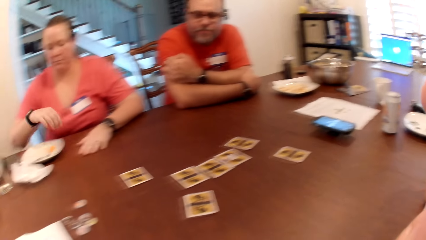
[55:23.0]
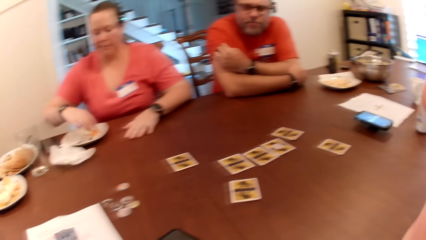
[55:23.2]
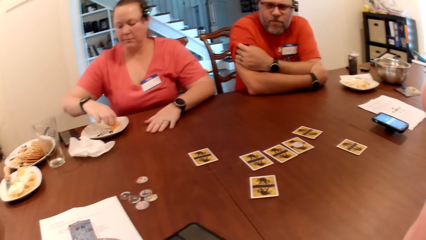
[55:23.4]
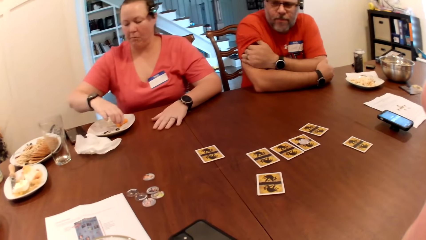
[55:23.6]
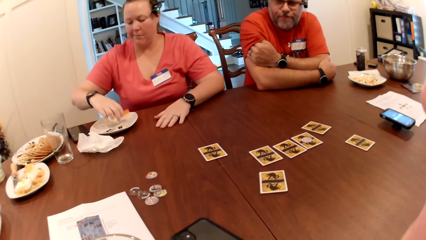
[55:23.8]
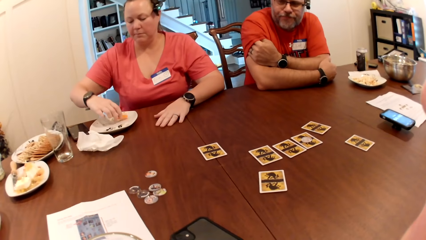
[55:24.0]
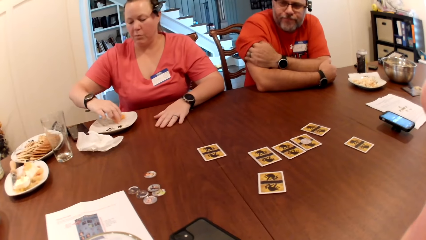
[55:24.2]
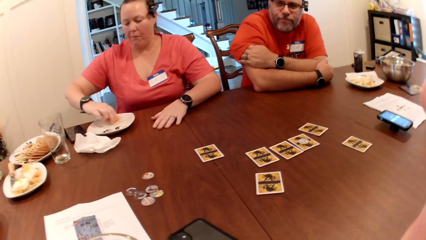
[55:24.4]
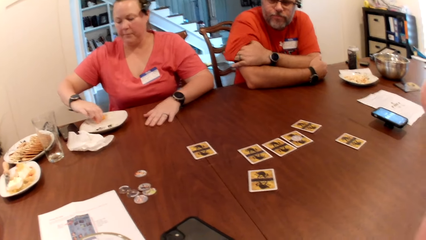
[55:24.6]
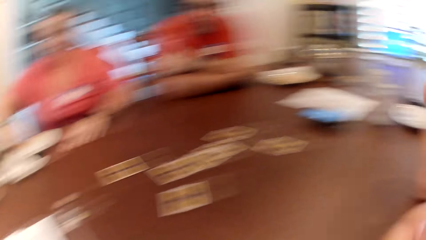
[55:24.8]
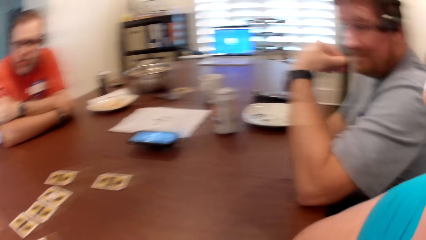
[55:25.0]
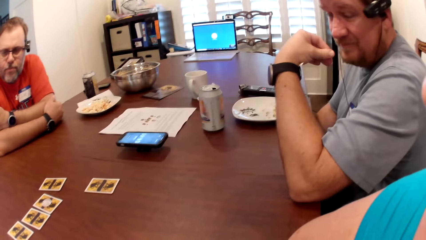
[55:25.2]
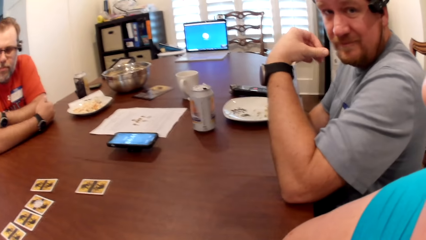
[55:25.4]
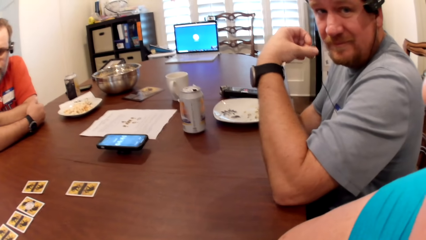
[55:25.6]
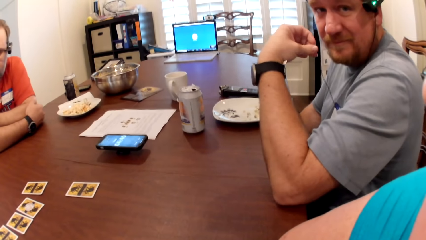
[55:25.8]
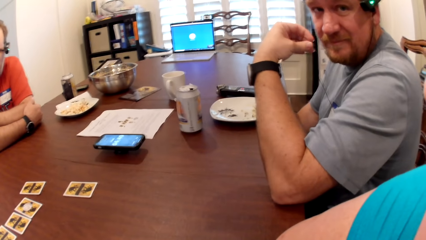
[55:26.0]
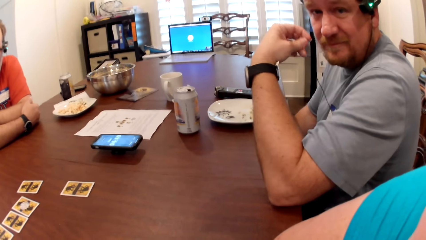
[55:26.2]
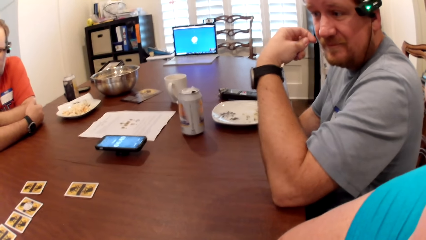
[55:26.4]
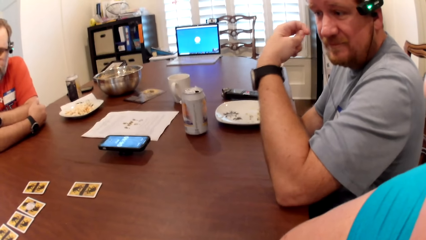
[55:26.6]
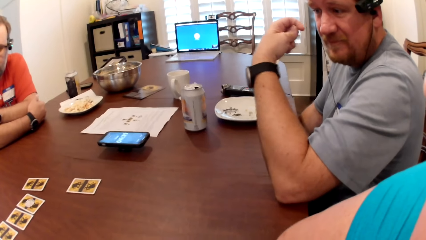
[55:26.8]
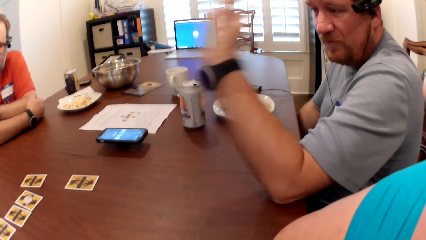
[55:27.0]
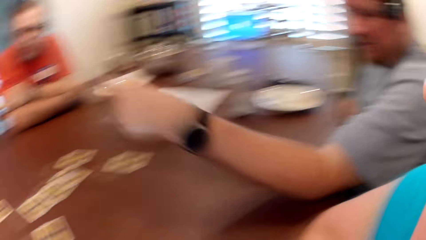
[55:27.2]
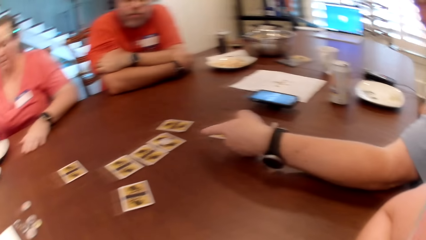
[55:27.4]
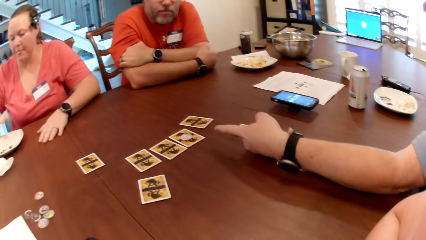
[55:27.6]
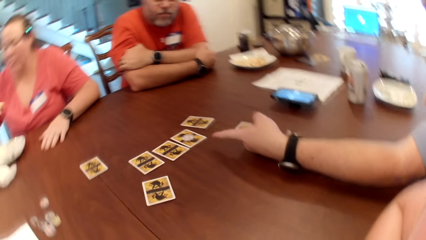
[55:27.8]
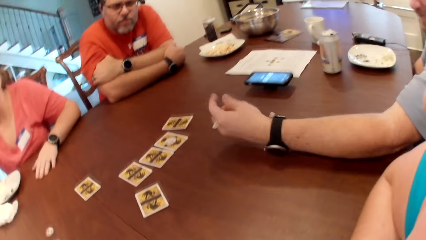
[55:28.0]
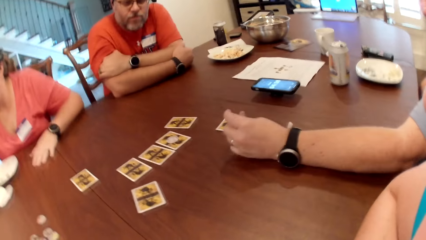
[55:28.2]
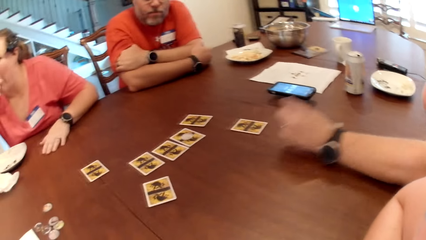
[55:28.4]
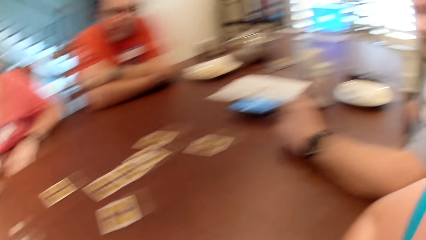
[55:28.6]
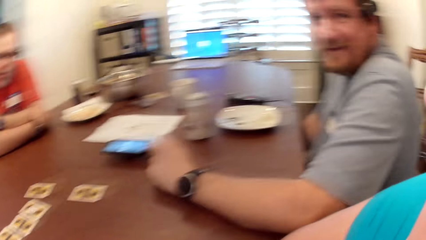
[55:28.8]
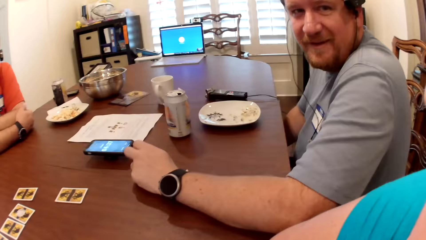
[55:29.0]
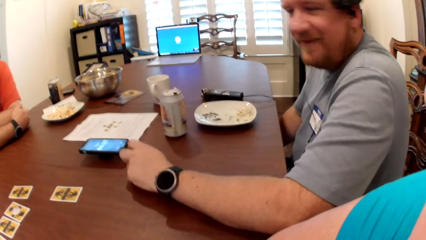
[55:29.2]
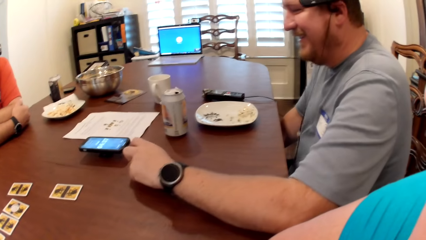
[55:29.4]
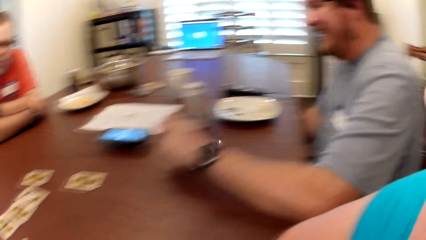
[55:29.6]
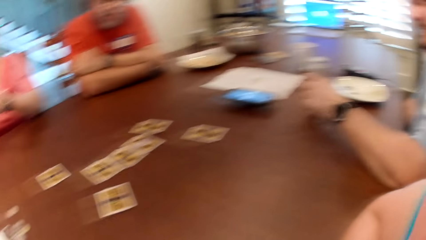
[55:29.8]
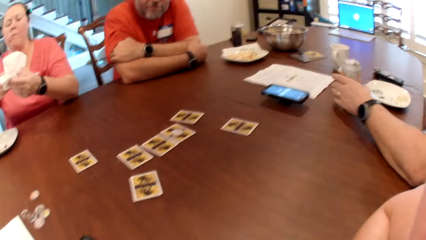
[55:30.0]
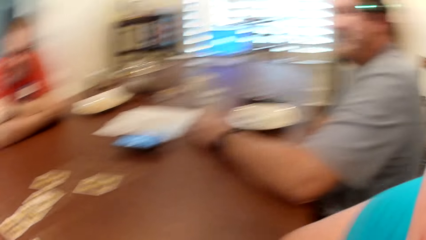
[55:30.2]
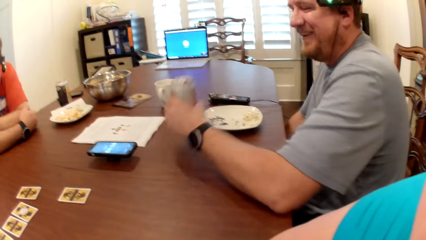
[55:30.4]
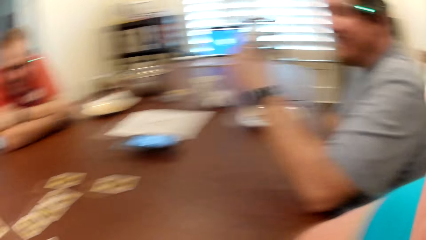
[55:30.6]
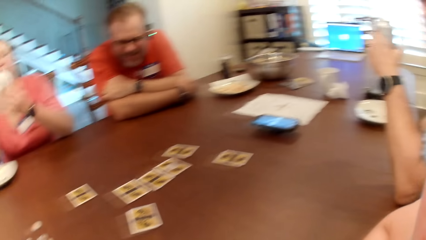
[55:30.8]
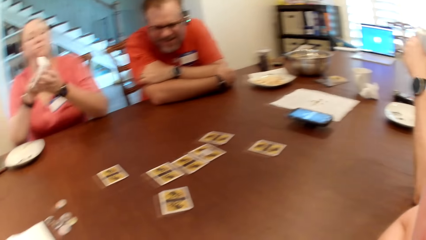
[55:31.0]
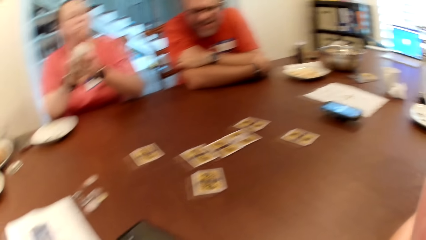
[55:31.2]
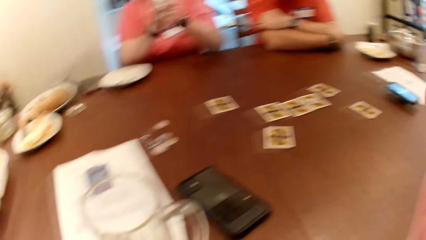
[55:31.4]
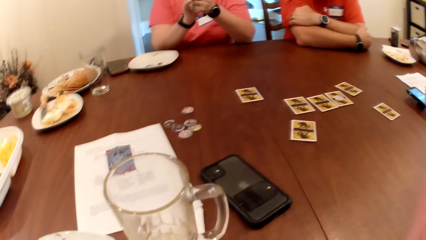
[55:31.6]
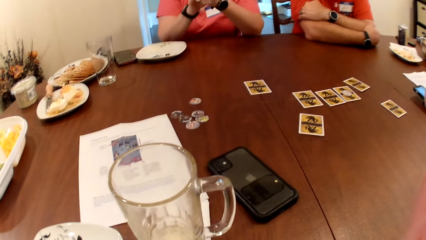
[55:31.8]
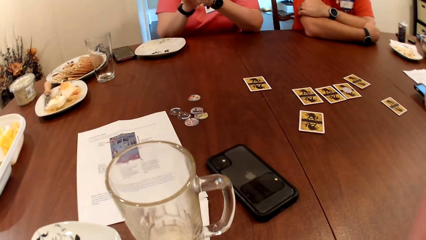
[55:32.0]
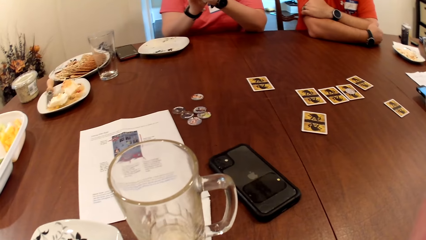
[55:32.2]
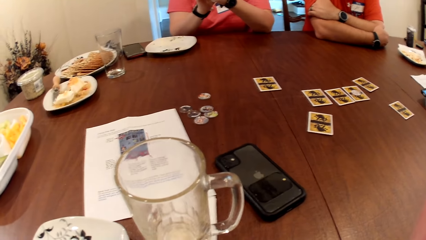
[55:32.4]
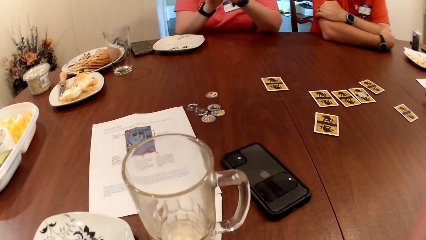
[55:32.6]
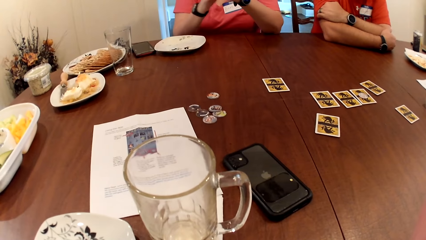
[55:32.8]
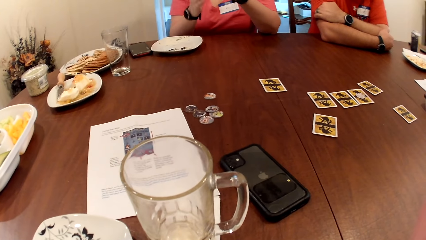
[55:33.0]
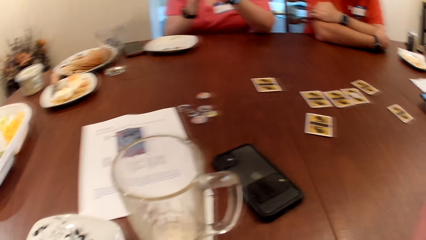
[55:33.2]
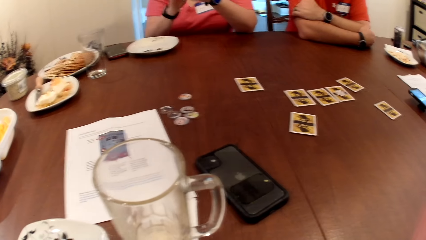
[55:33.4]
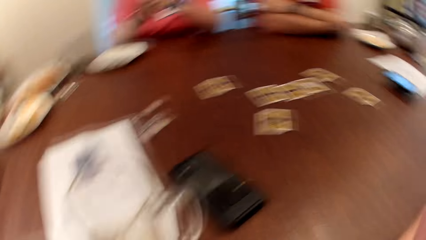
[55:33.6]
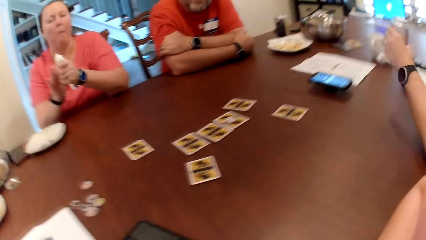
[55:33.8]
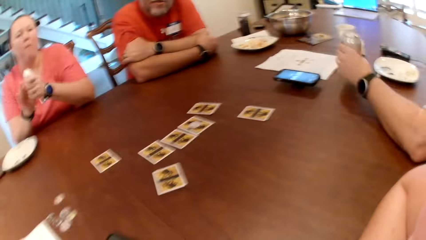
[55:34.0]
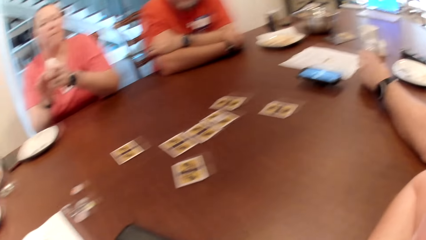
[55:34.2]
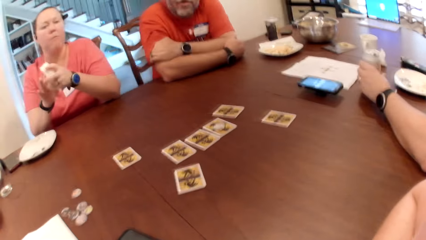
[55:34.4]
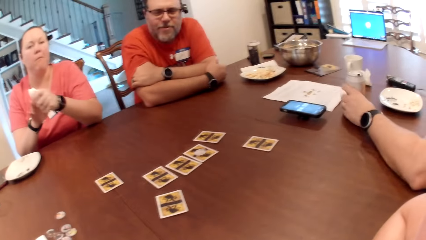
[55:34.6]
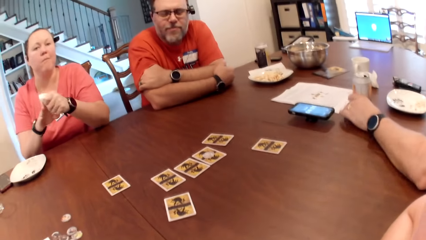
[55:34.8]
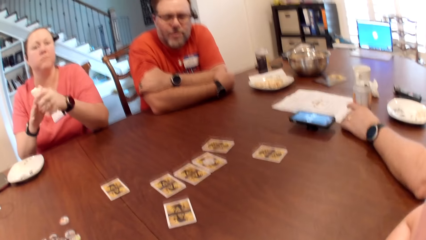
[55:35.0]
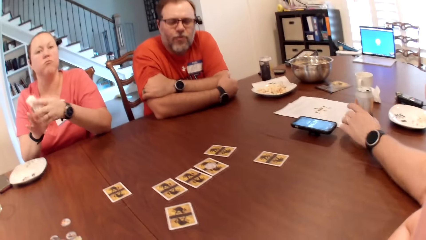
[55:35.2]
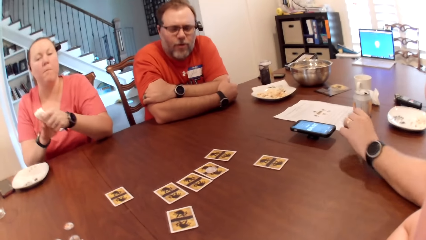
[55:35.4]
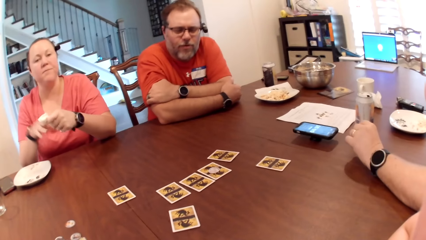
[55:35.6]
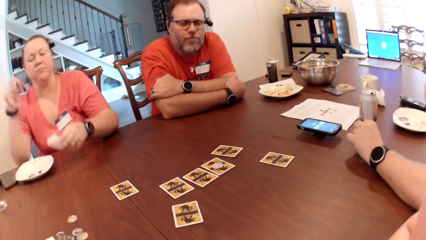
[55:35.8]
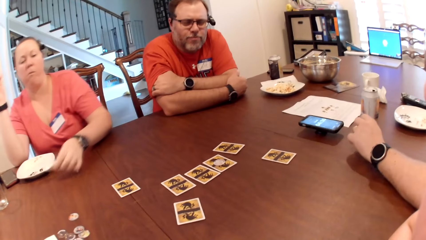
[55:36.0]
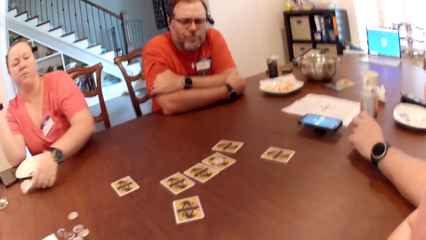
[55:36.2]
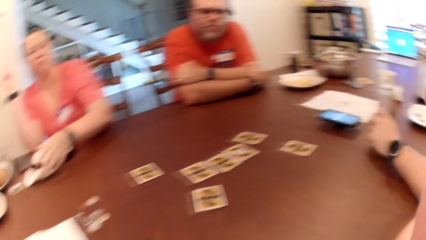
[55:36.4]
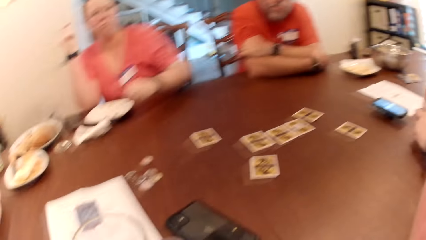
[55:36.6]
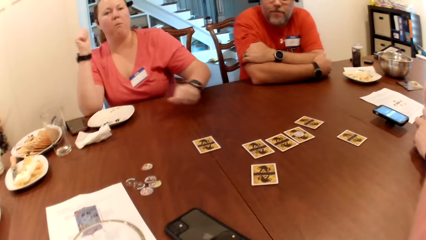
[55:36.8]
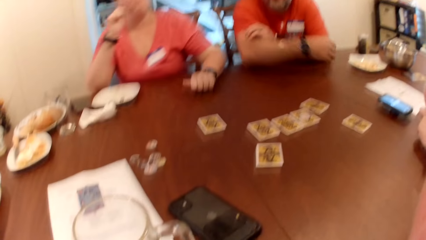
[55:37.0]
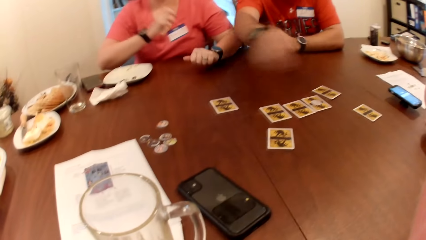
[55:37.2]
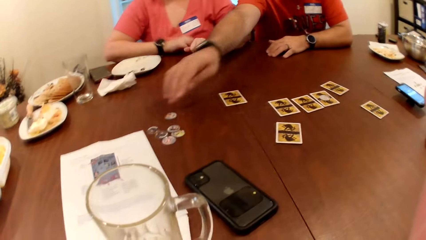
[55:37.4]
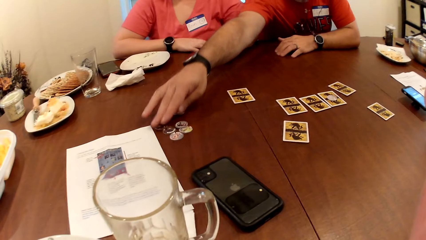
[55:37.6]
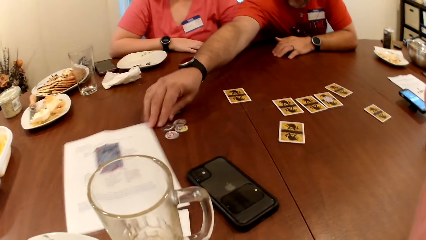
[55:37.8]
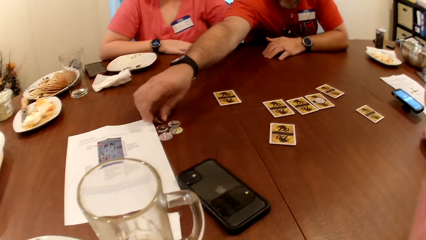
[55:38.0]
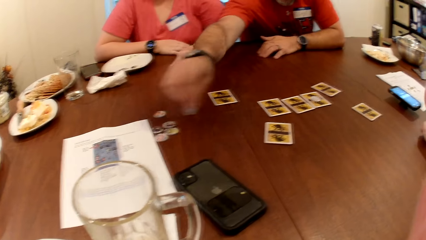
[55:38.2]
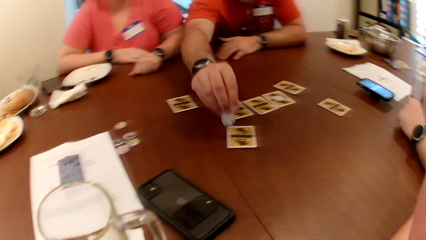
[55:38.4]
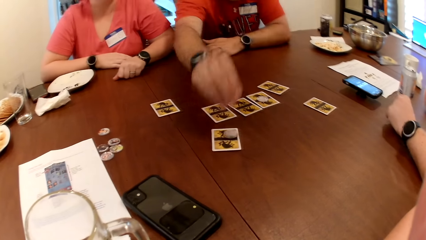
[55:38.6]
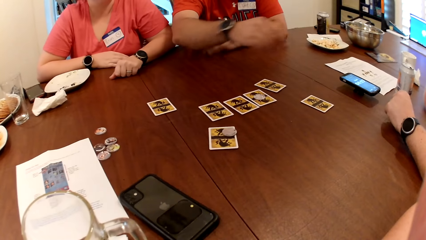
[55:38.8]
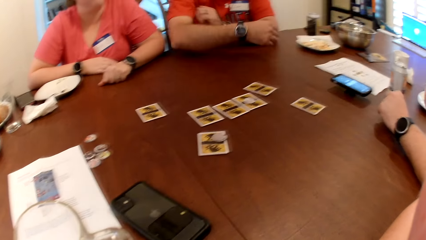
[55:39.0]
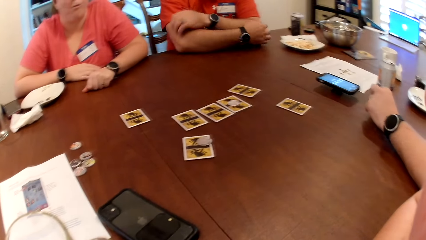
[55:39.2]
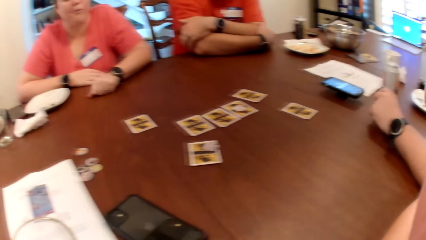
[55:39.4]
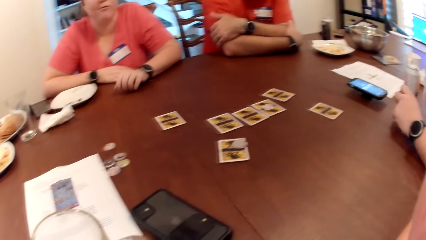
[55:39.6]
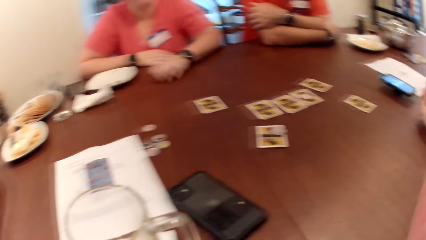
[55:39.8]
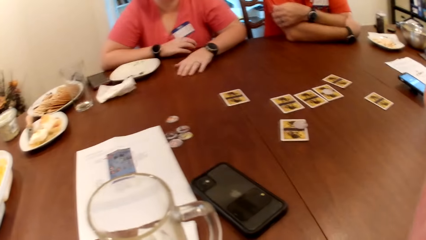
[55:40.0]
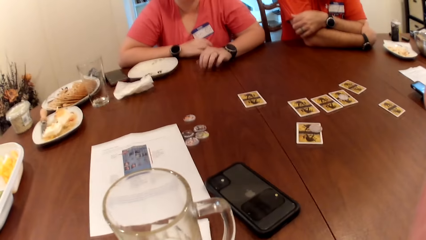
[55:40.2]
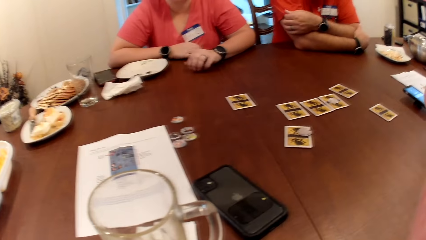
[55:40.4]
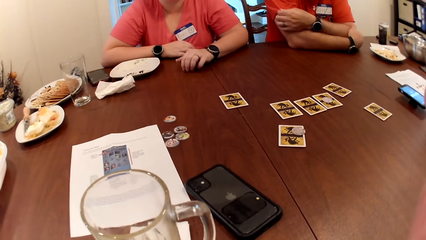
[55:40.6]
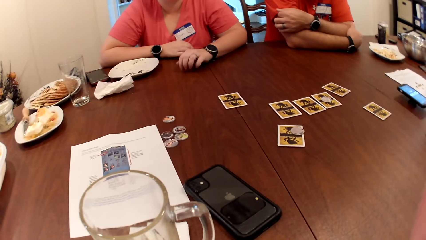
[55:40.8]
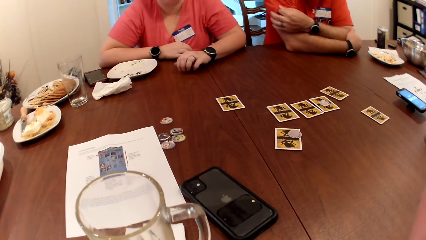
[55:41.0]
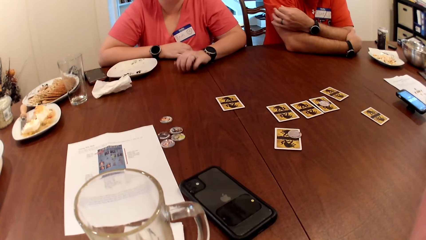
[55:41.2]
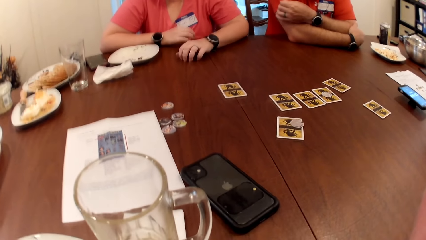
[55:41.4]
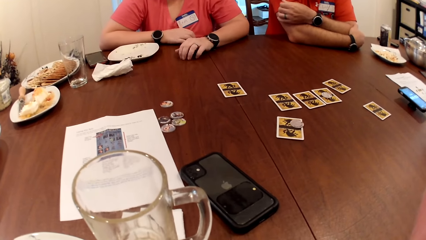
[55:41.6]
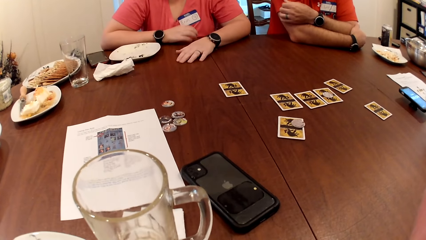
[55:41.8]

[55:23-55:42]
The woman picks up a carrot and cheese with her right hand on her plate on the table. The woman eats food. A man gestures with his left hand. The camera wearer, the woman, another man and the first man dialogue. The first man picks up a beer can from the table with his left hand. The woman wipes both hands with her paper napkin. The other man drinks a beverage. The first man drops the beer can on the table with his left hand. The woman wipes her fingers on a serviette. The woman drops the paper napkin on the table with her left hand. The woman drops both hands on the table. The other man picks up a game token from the table with his right hand. The other man drops the game token on the camera wearer's card with his right hand. The other man plays the card. The woman drums both hands on the table.
